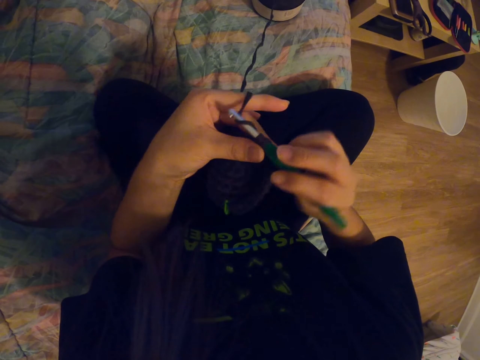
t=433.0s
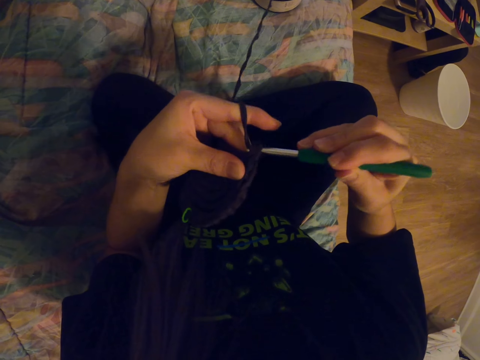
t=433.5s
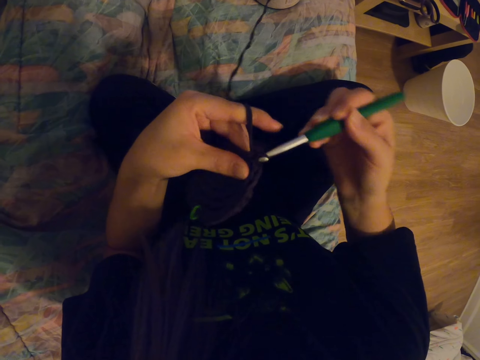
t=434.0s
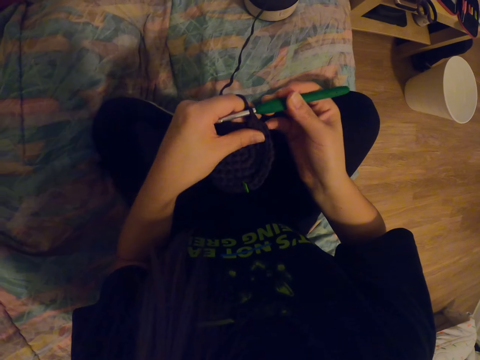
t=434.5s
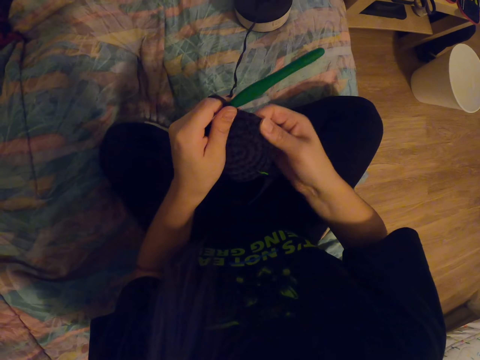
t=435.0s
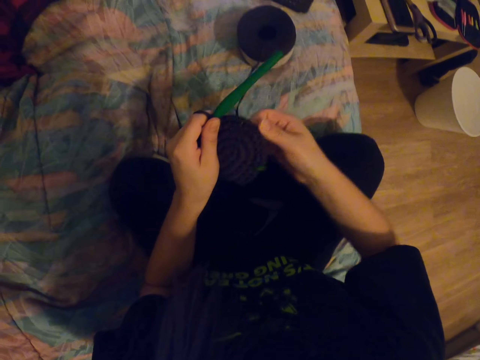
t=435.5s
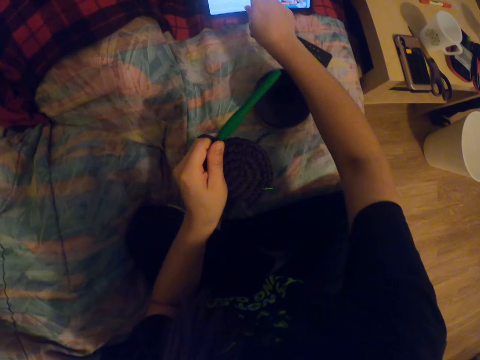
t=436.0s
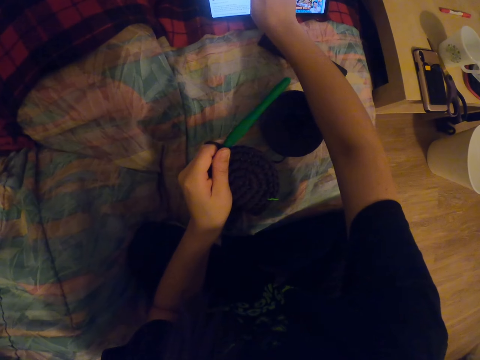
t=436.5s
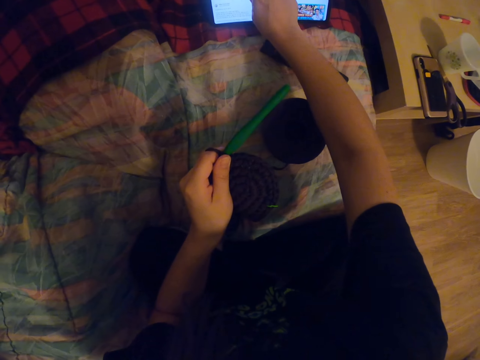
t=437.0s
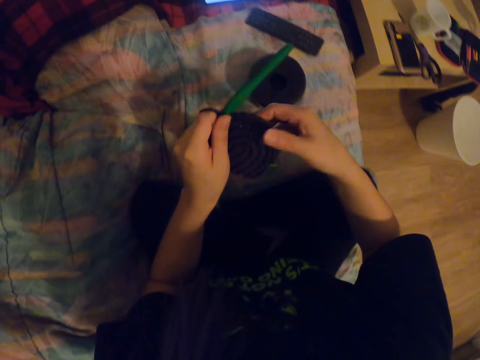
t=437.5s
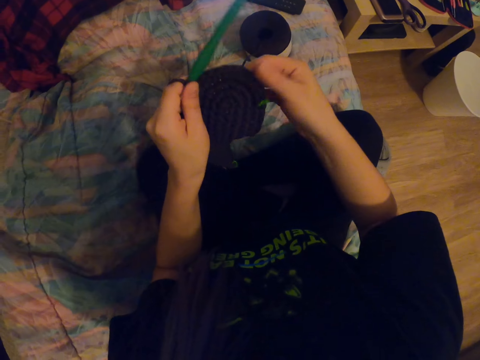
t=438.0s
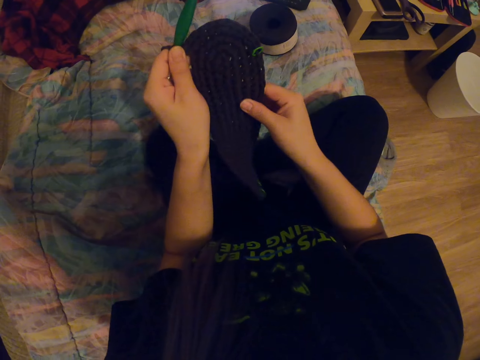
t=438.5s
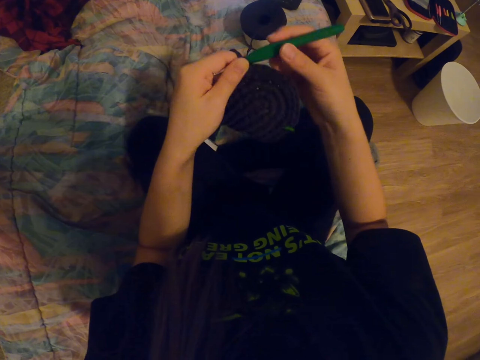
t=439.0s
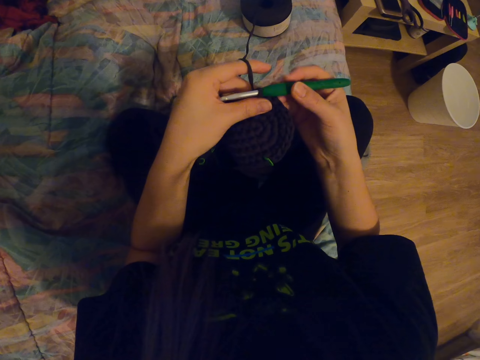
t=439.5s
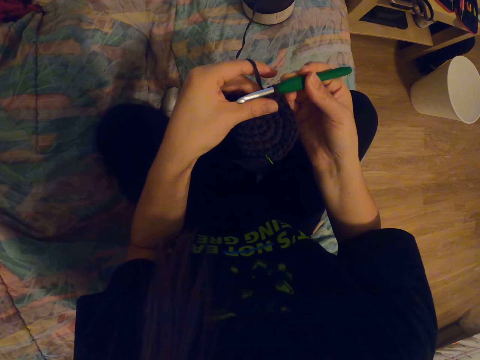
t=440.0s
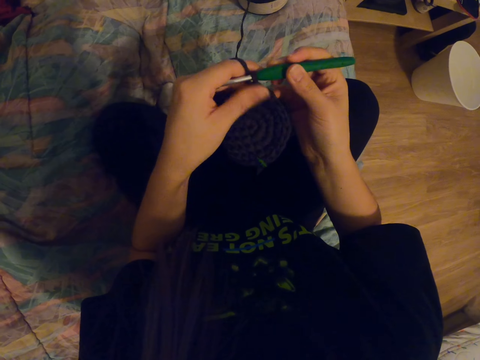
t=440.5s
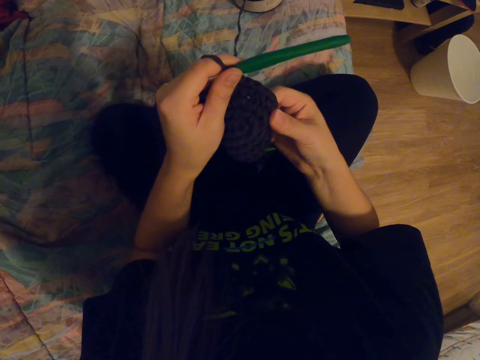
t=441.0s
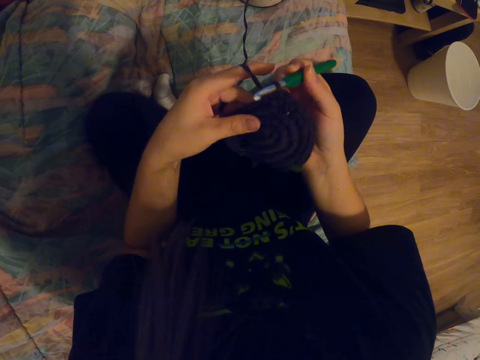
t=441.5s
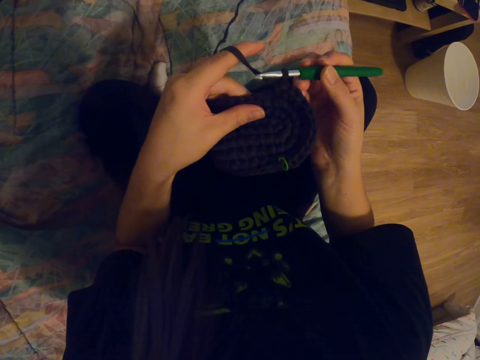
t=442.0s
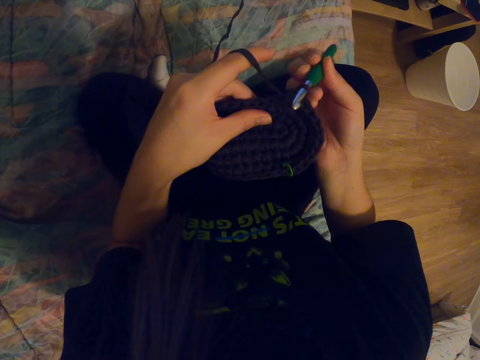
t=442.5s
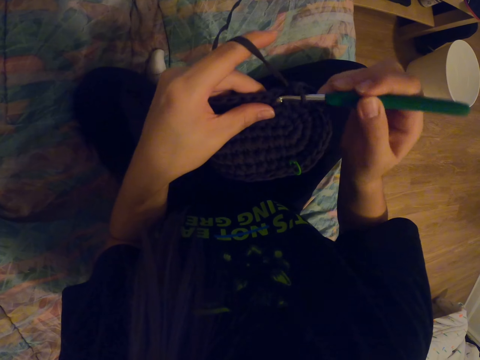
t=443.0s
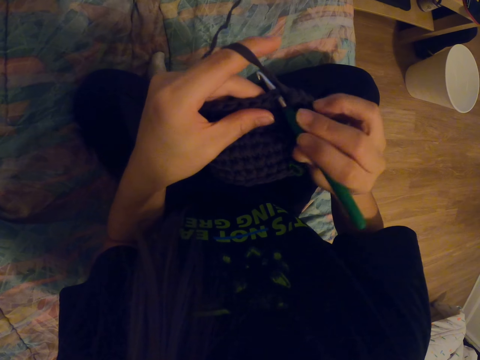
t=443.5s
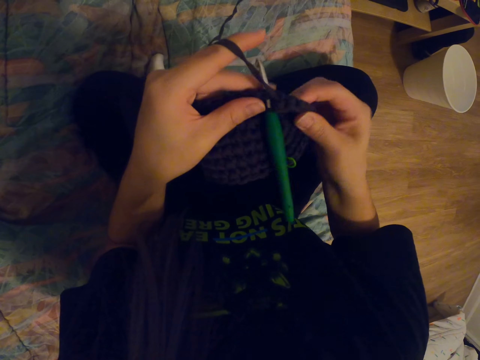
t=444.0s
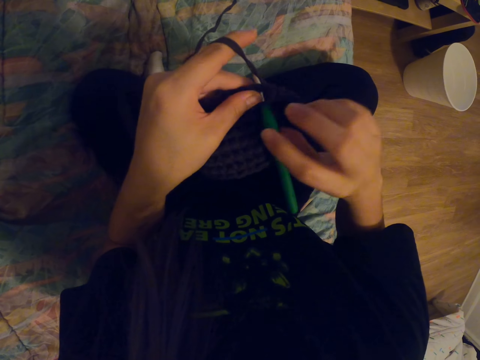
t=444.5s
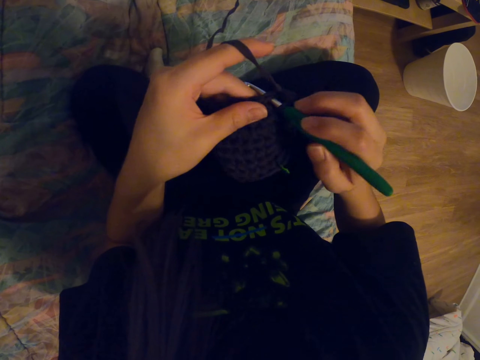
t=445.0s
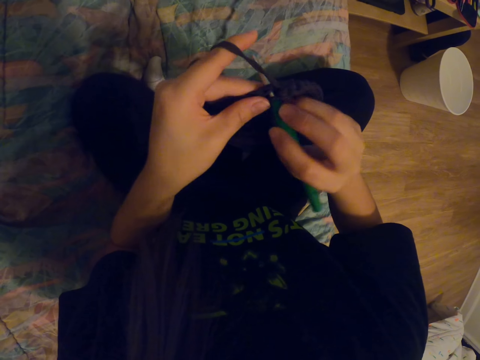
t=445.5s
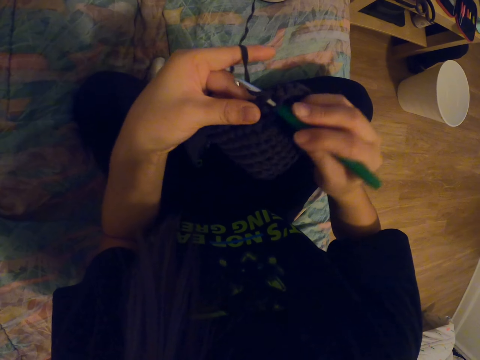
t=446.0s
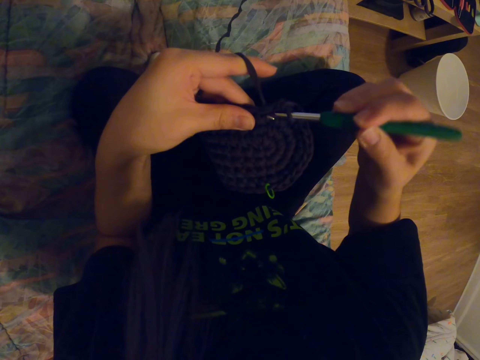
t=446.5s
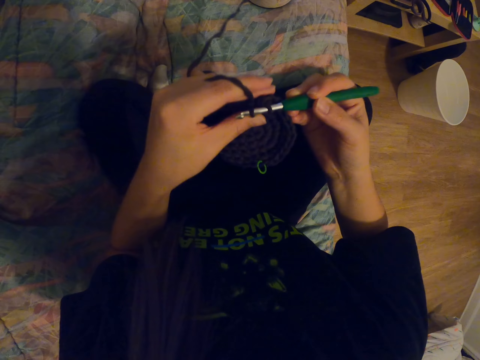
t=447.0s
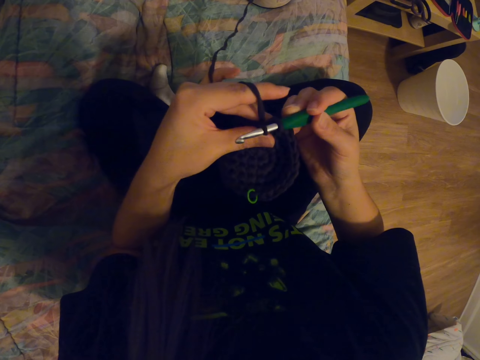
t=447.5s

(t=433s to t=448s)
The camera wearer aligns the garment. They operate their tablet. They align the garment. They check the garment. They crochet the garment. They knit a thread. They align the garment. They crochet the garment.

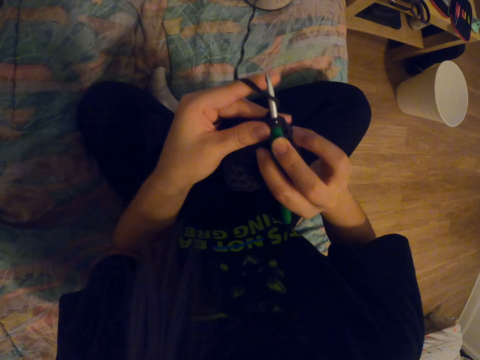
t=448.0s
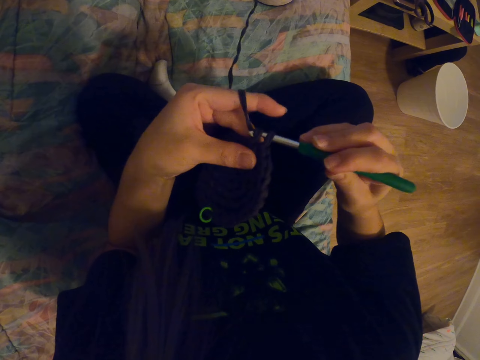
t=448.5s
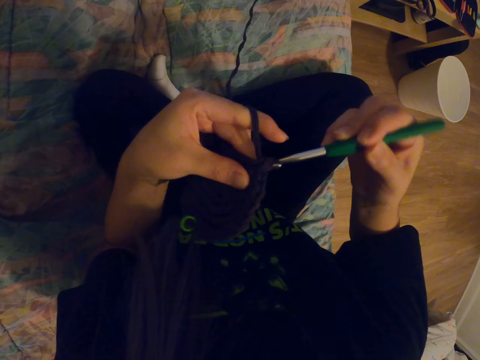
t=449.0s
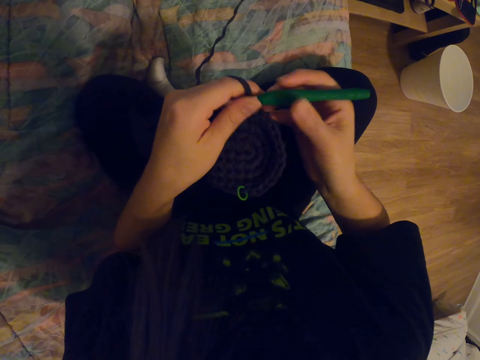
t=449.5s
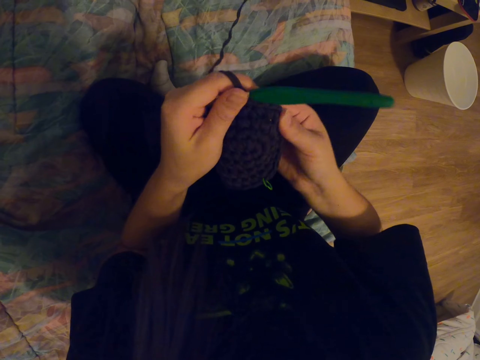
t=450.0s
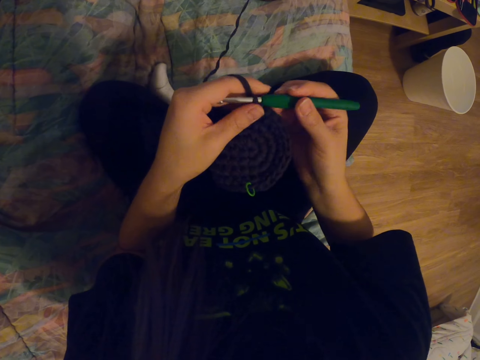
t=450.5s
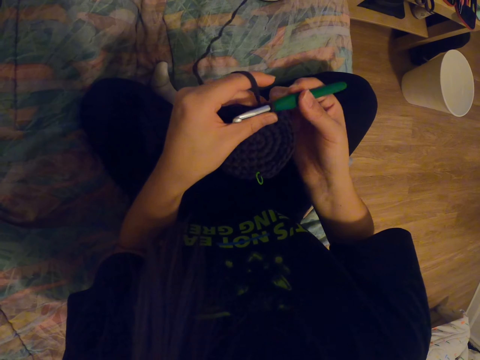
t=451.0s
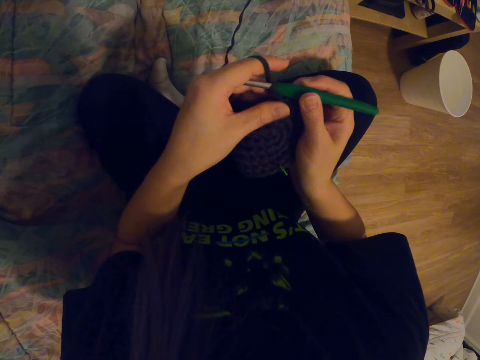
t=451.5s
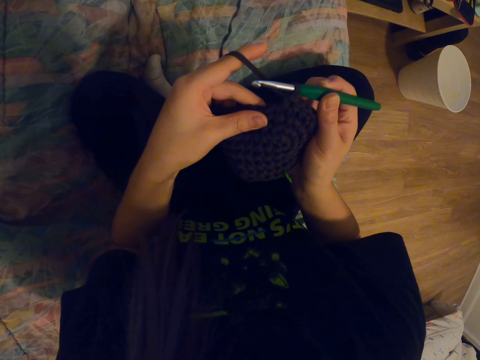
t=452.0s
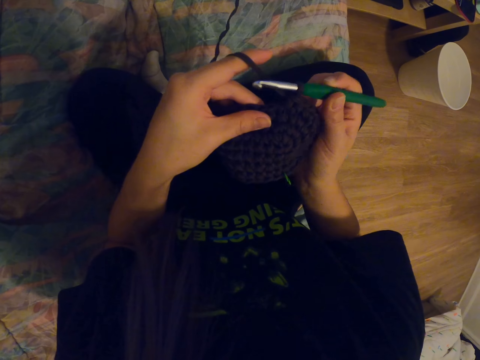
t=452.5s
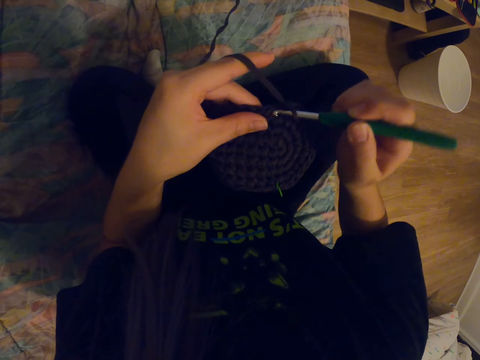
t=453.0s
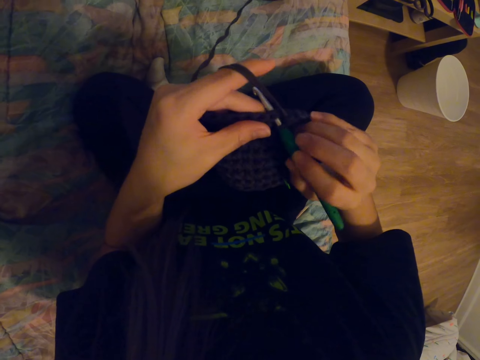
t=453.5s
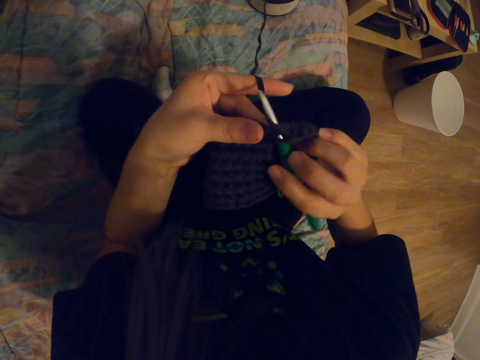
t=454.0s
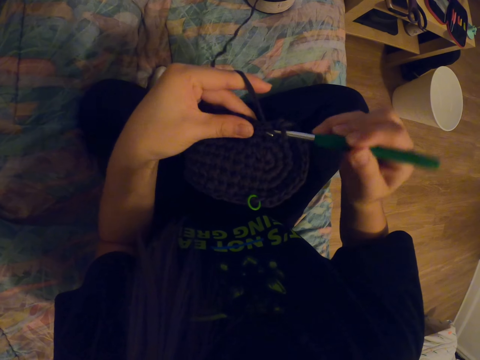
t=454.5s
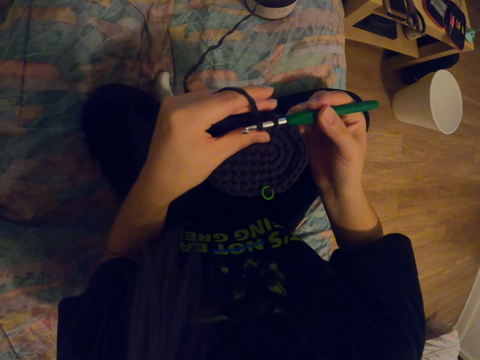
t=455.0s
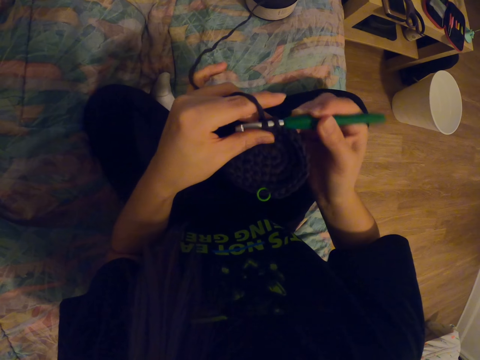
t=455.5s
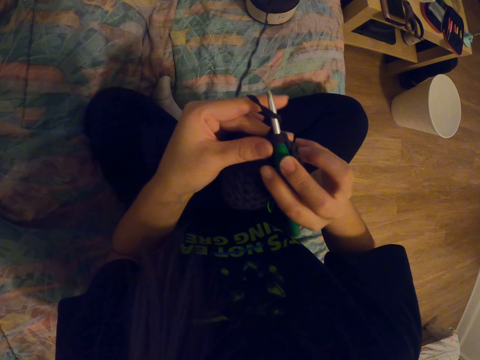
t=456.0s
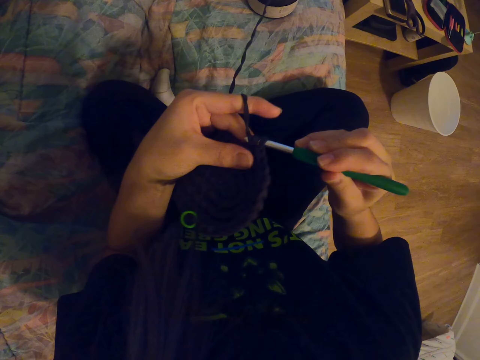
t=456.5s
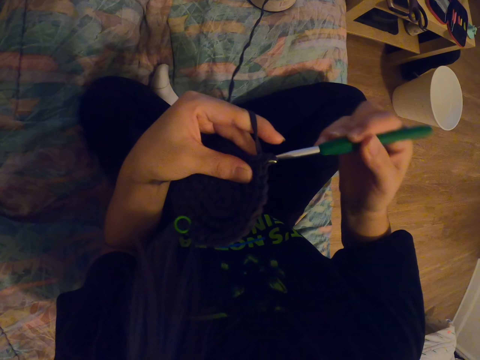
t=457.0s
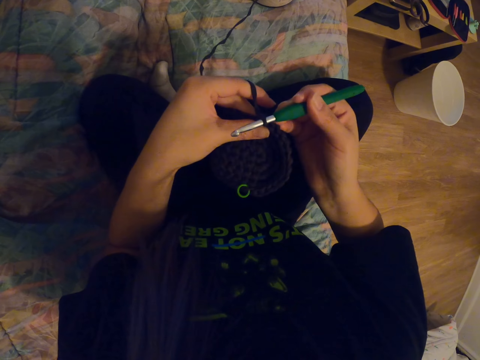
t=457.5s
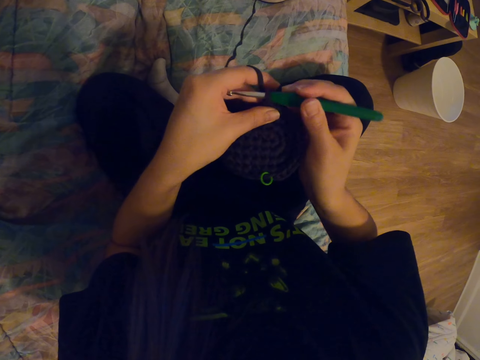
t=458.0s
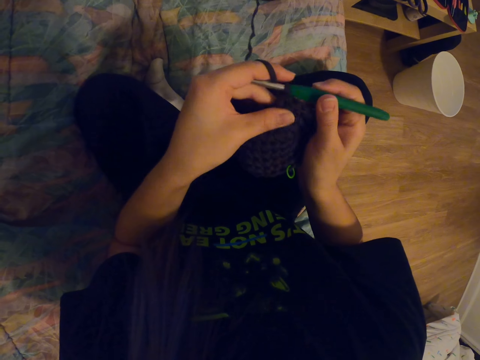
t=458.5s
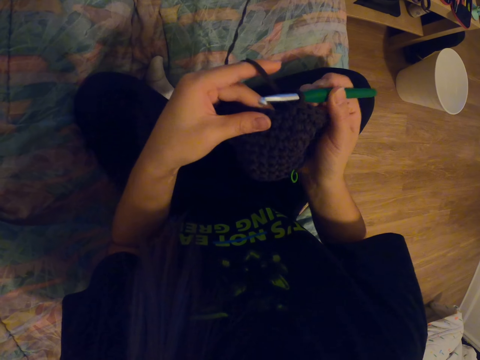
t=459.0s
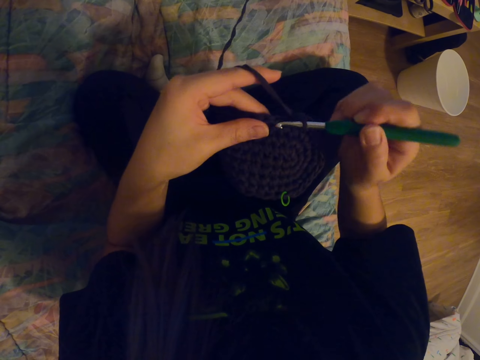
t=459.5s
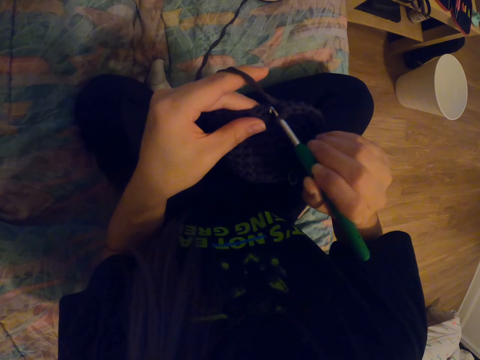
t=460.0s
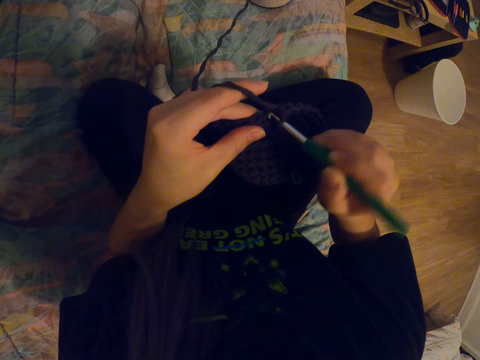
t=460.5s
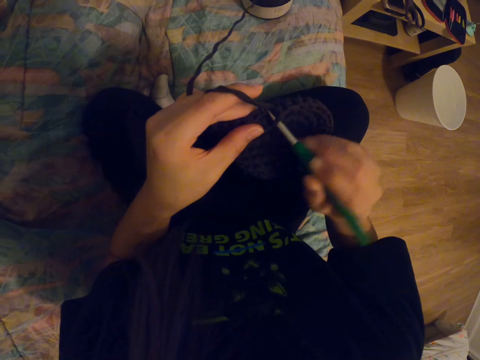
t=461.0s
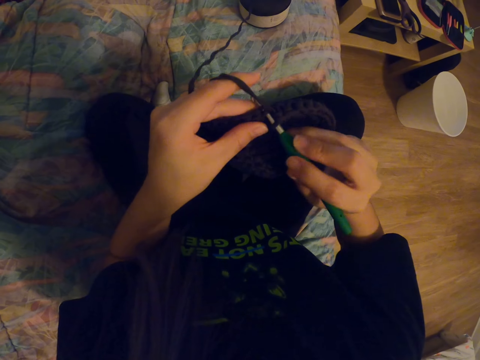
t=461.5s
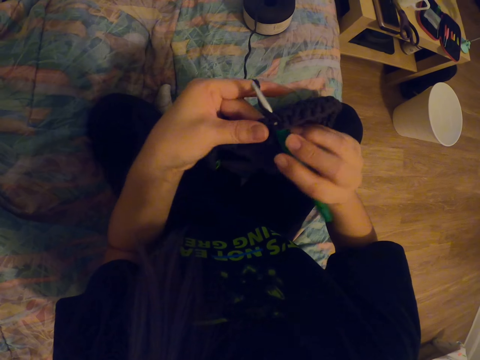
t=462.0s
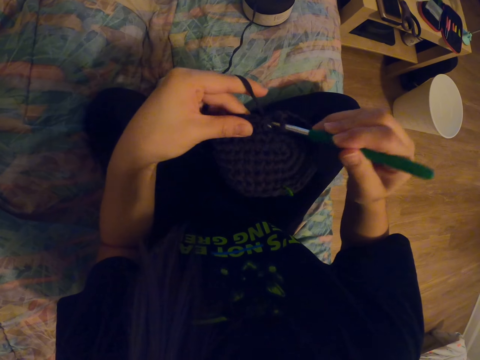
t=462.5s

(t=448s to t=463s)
The camera wearer aligns the garment. They crochet the garment.
